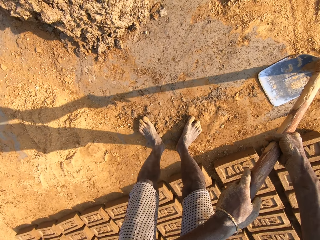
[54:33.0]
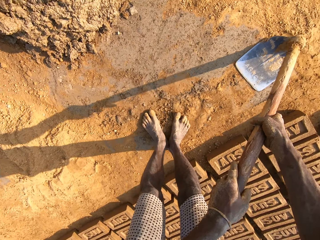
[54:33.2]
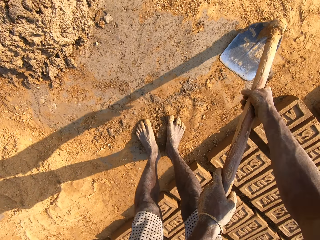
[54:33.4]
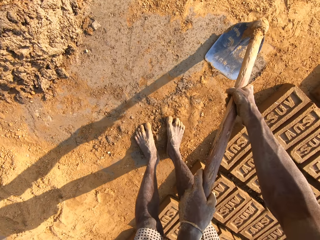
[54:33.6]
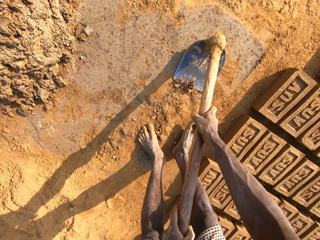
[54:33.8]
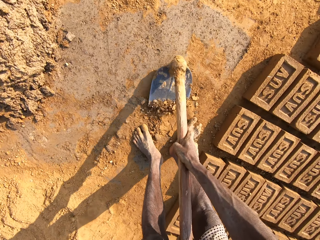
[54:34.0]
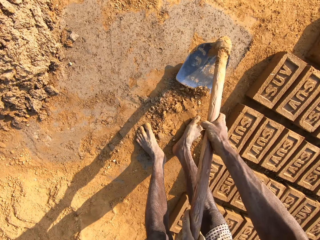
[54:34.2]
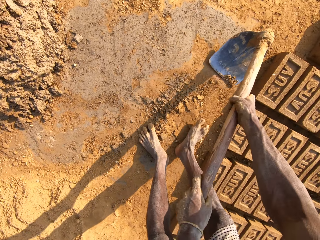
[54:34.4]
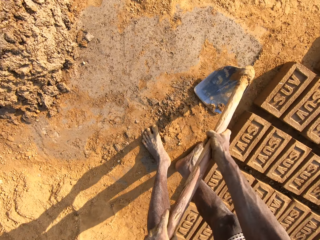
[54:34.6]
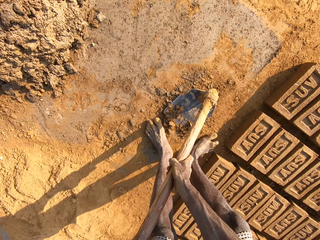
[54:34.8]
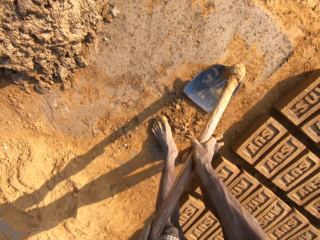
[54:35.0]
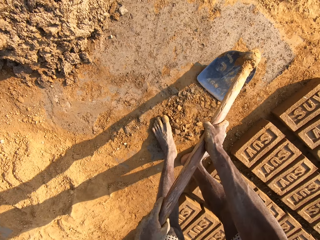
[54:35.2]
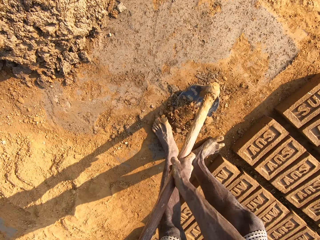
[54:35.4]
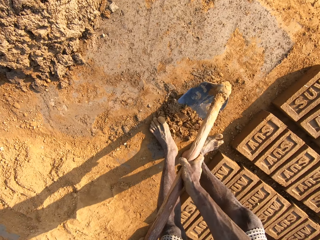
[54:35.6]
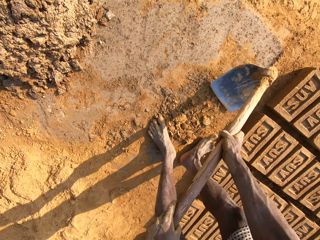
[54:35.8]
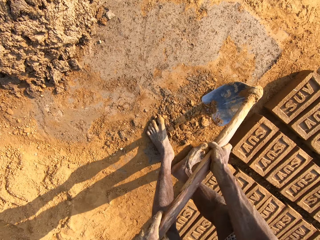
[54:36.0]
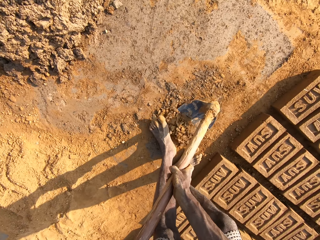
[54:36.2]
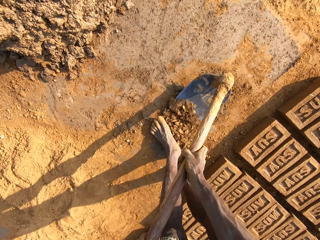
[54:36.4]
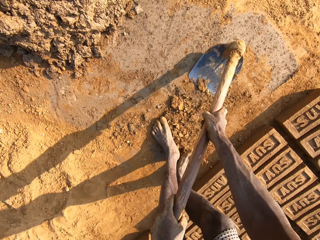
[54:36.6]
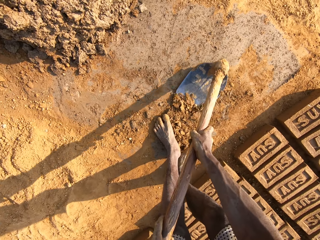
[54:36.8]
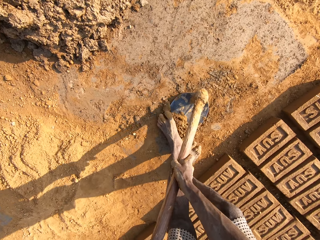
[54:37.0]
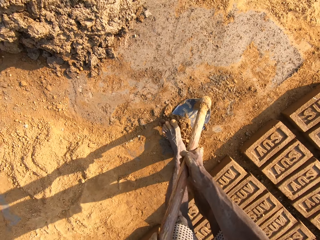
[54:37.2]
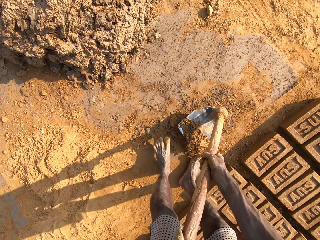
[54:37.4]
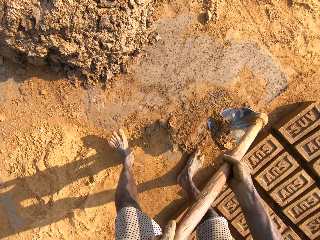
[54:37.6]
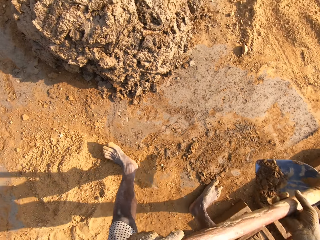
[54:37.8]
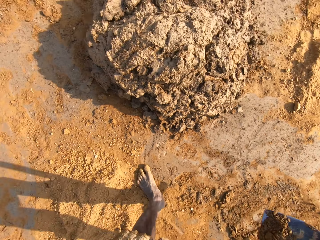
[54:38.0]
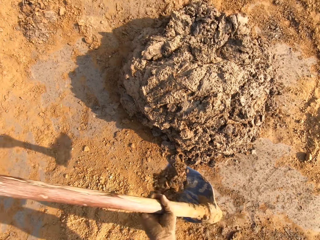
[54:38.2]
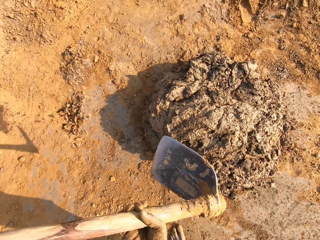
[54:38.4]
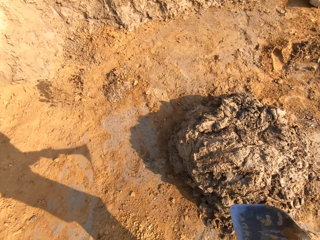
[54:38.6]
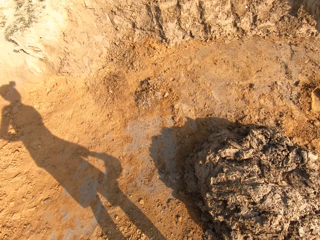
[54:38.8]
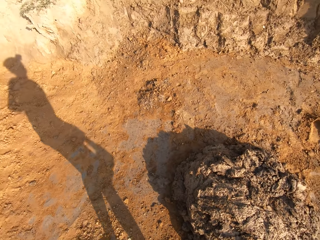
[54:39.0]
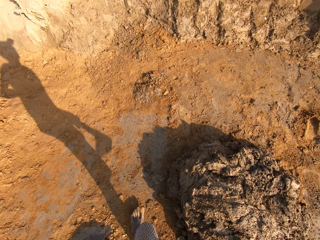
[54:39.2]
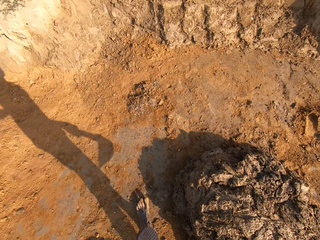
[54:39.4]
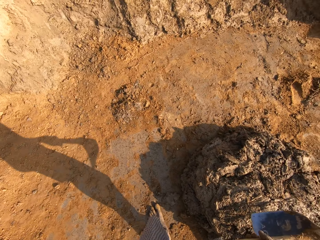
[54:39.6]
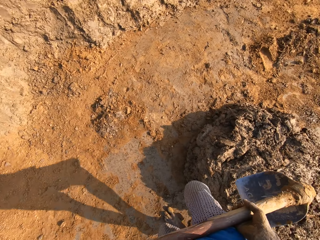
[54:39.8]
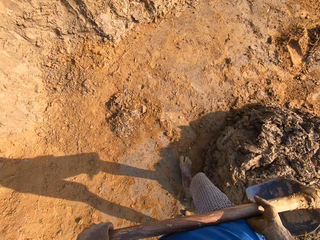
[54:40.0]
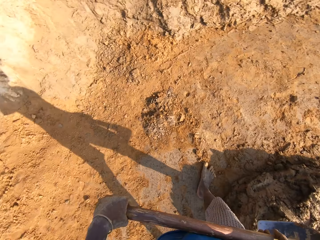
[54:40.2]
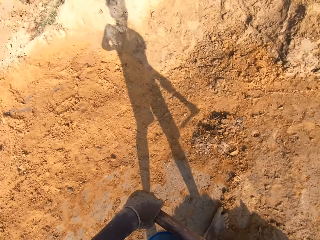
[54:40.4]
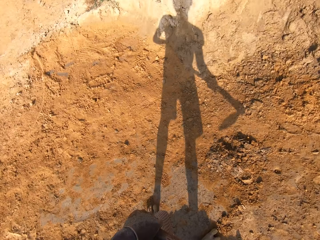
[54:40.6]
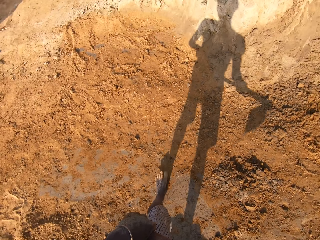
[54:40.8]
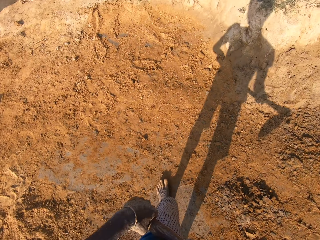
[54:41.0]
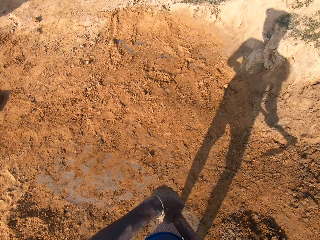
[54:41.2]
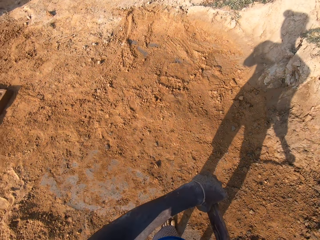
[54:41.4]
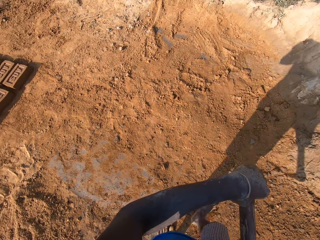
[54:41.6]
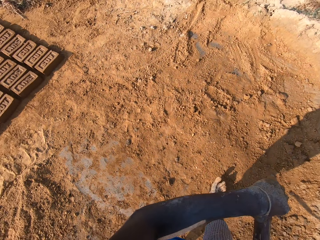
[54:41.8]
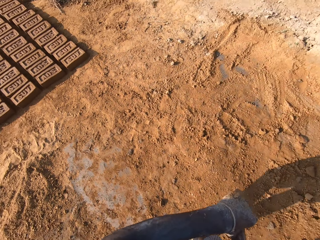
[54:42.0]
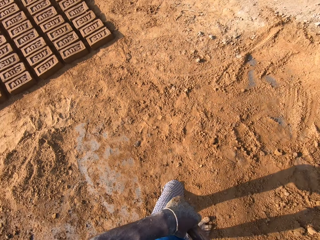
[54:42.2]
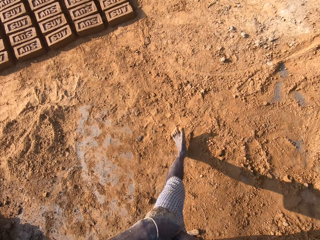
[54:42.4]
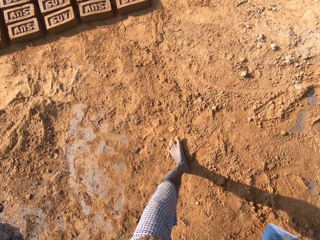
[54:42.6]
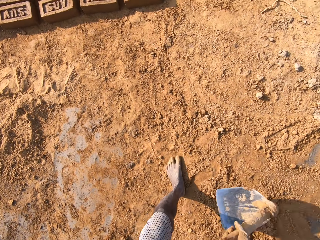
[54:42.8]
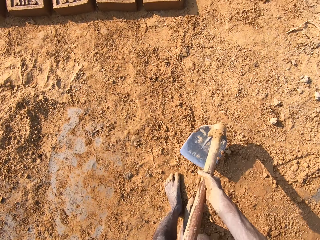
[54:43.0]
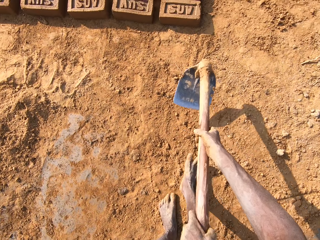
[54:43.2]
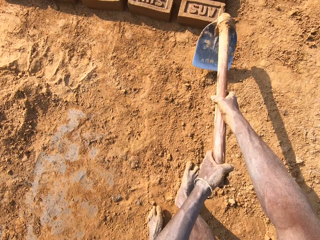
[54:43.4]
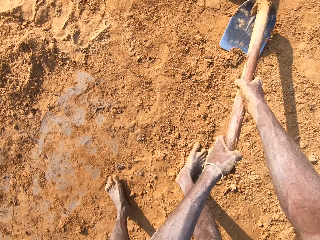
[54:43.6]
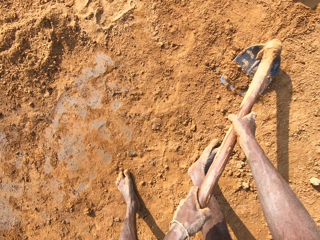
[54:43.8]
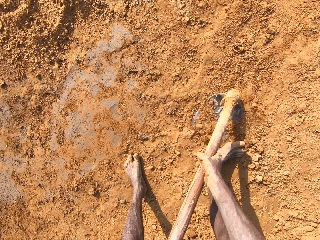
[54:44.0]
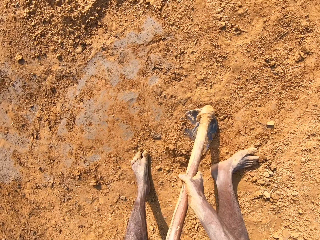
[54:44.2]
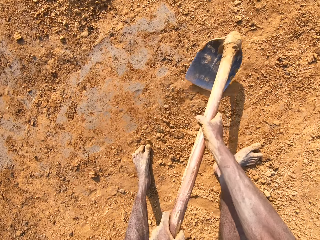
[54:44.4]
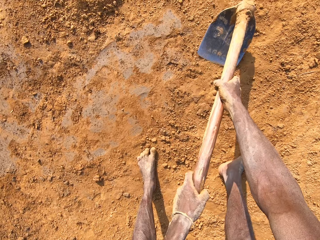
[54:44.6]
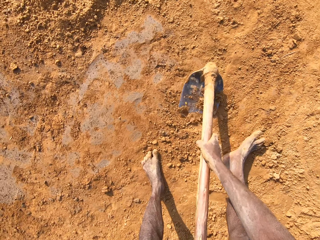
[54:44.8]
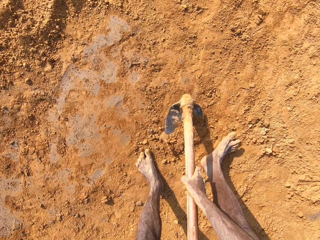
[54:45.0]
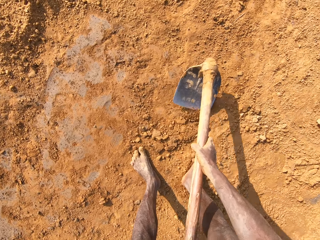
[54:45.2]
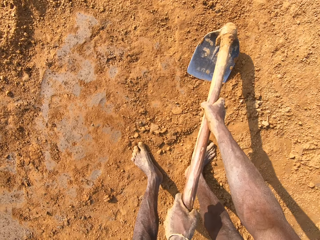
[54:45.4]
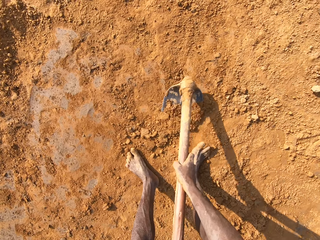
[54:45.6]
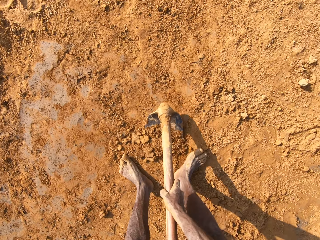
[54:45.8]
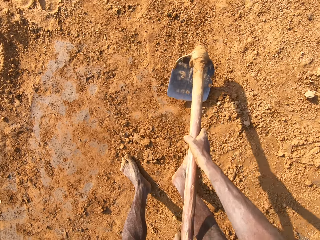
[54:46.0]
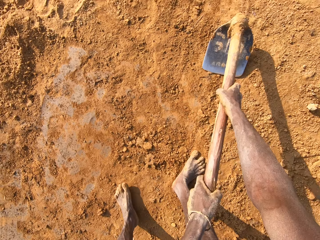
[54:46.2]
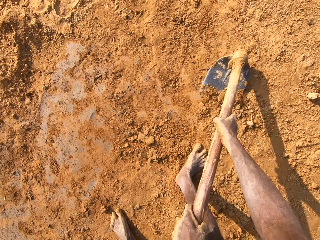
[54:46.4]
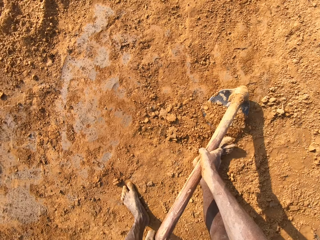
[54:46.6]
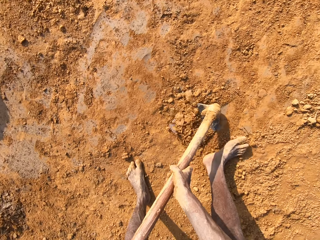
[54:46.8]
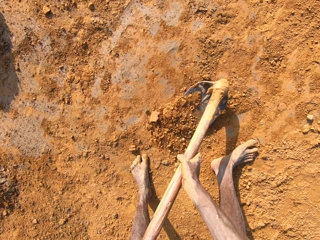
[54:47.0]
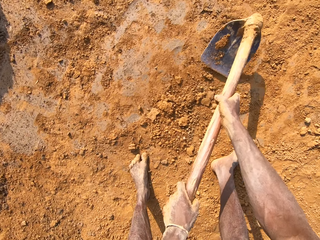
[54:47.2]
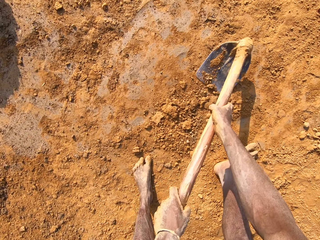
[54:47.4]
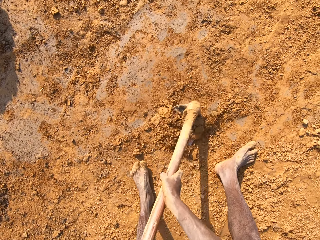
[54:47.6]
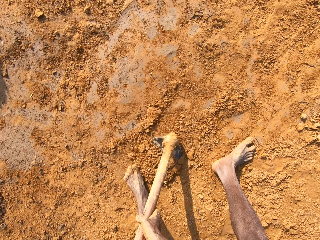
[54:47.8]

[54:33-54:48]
The camera wearer gathers clay on the ground with the hoe. They scrub the soil with the shovel. They pick up the clay from the ground with the hoe. They throw the clay on the heap of clay. They walk around. They scrub the soil with the shovel. They gather the clay on the ground with the hoe.

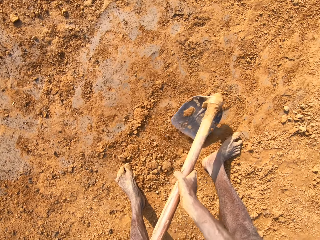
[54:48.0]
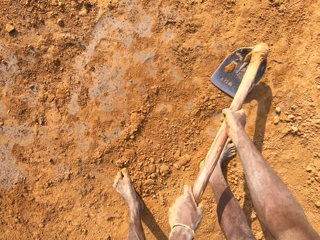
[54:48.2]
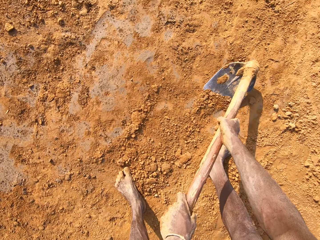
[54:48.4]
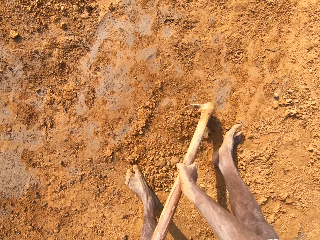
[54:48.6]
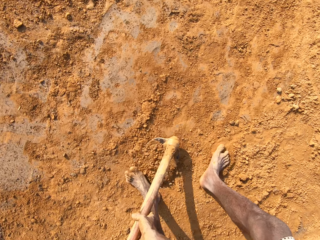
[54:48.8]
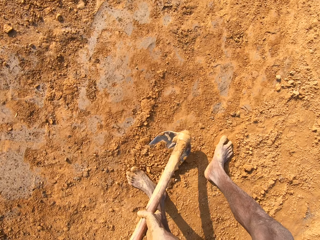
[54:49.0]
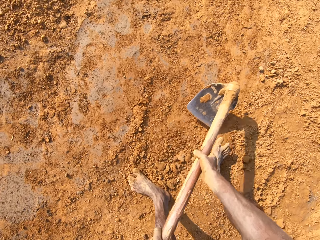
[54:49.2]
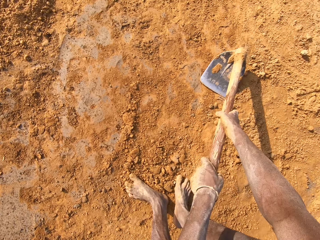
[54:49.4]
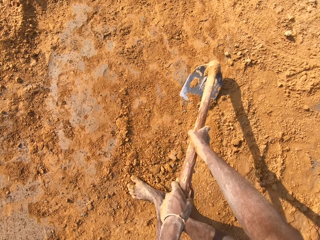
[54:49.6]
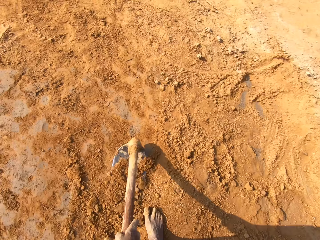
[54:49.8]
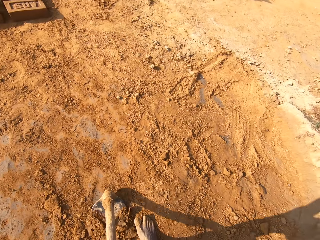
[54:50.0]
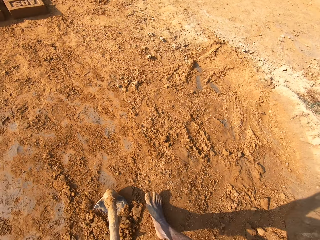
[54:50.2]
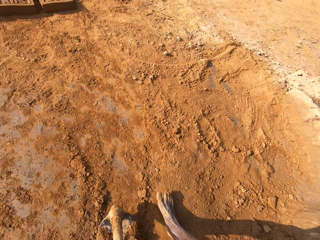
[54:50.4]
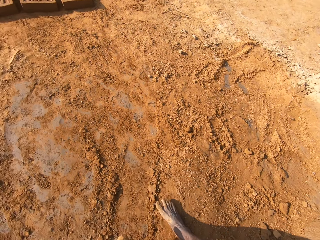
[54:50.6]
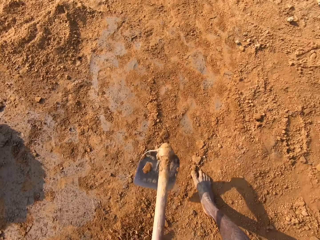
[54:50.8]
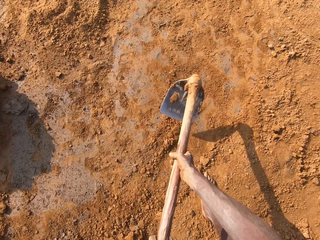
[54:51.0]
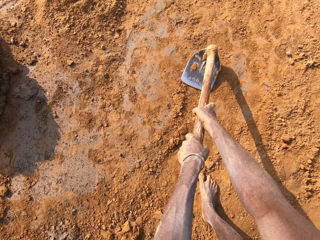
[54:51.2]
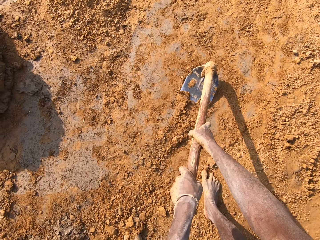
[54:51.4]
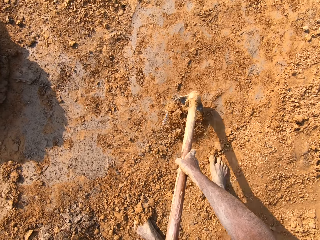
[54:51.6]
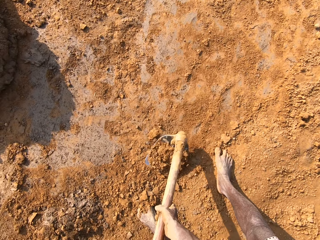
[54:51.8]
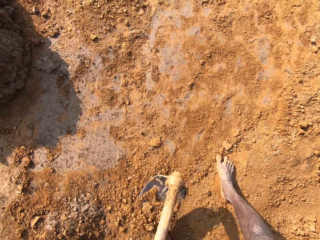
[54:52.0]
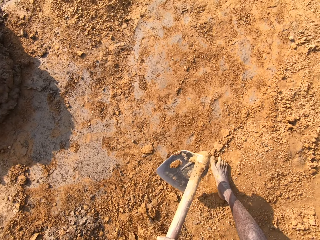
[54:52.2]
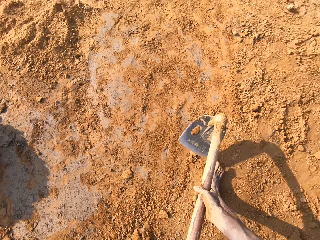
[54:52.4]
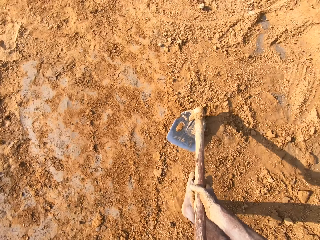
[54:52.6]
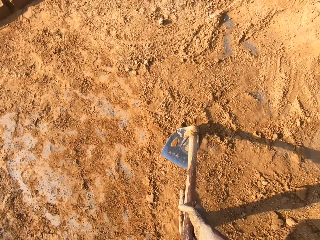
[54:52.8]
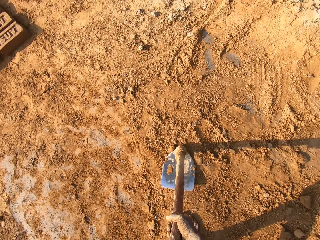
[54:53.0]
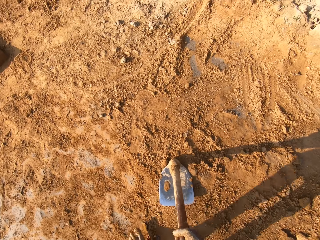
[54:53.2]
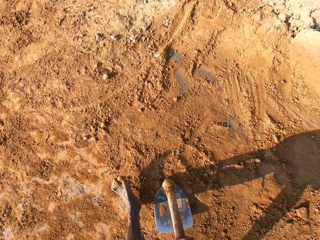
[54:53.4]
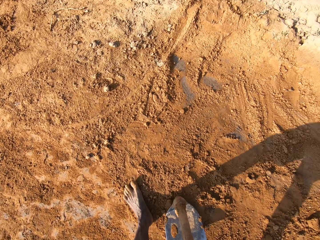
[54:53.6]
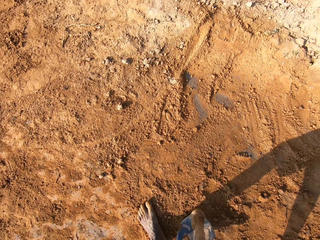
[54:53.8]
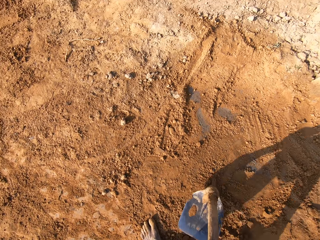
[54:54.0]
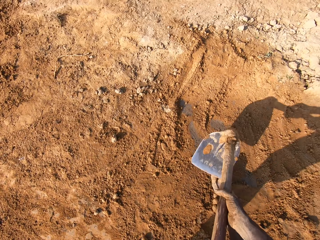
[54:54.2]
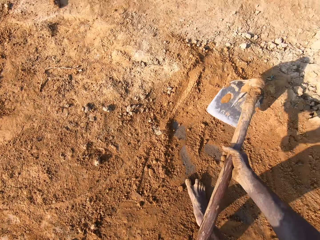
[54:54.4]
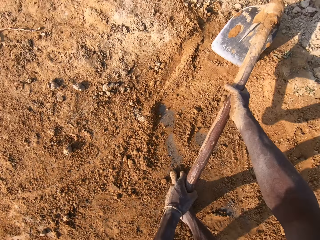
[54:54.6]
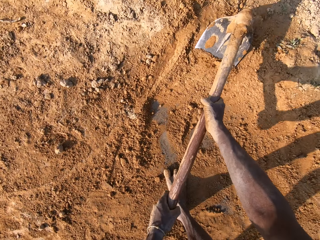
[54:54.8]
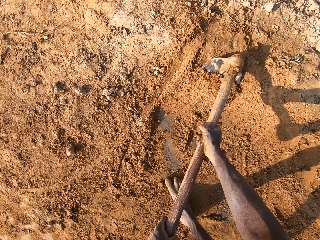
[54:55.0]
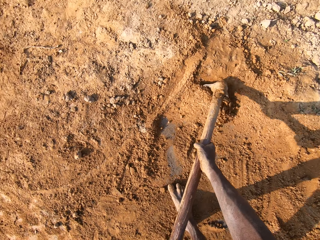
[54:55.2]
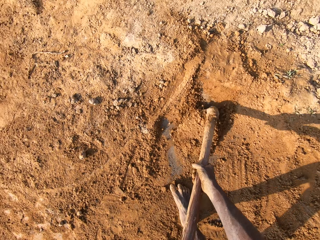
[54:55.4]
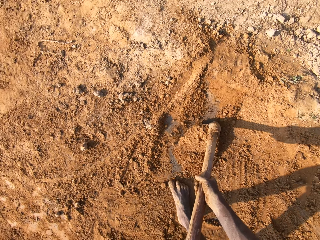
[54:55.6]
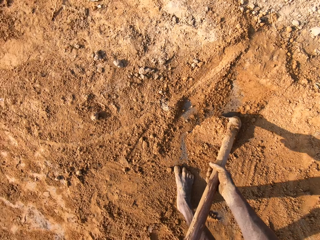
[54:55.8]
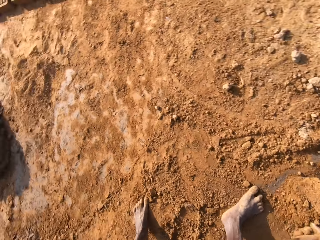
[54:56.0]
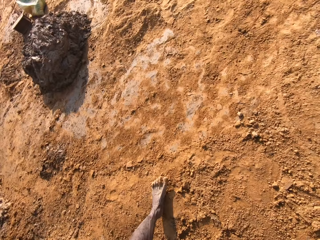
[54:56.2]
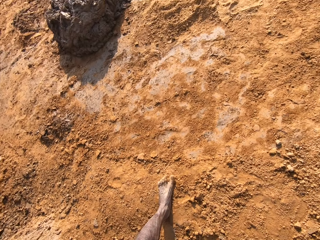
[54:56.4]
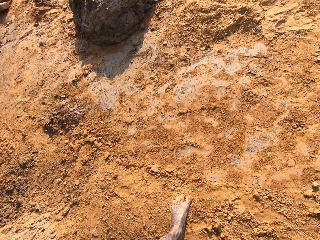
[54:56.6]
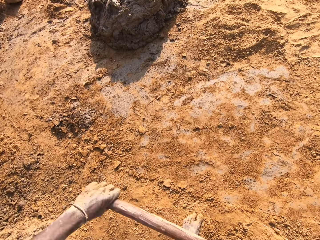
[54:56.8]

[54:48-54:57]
The camera wearer picks up clay from the ground with the hoe.
